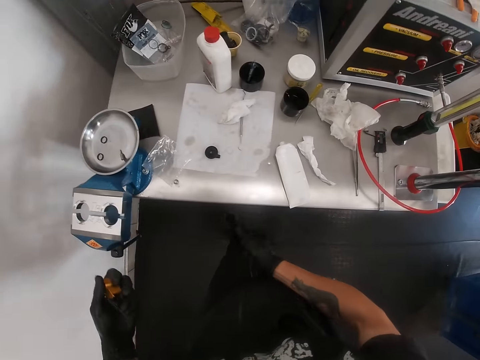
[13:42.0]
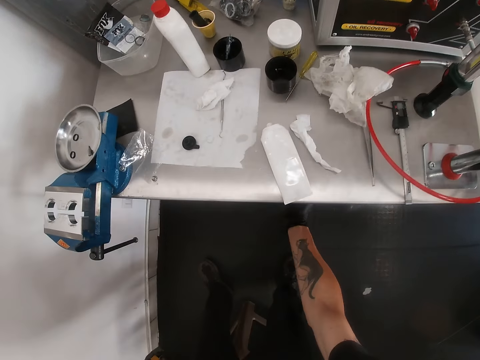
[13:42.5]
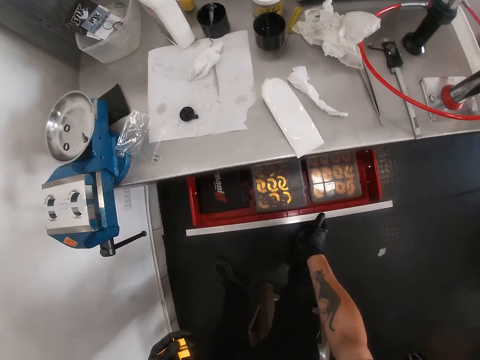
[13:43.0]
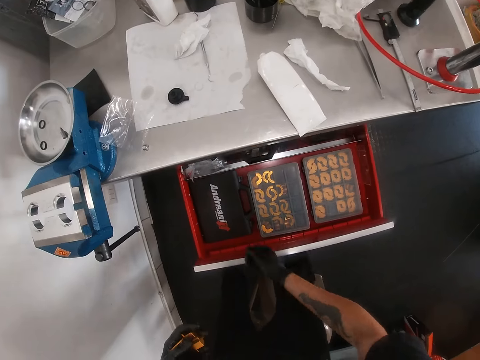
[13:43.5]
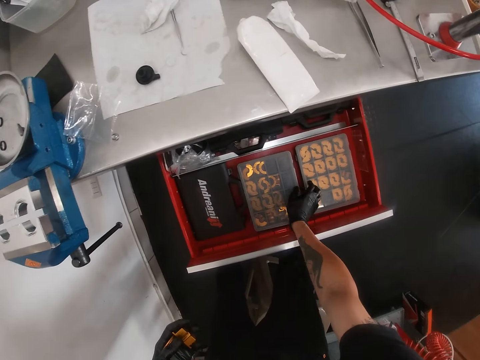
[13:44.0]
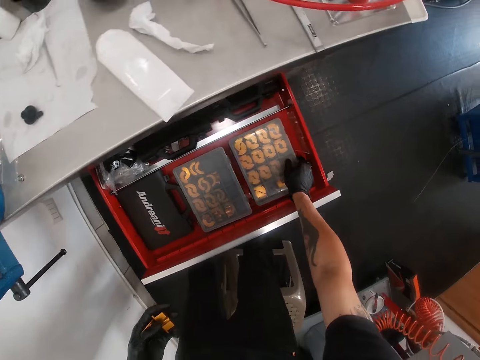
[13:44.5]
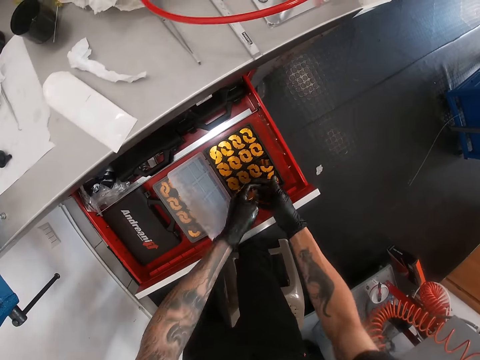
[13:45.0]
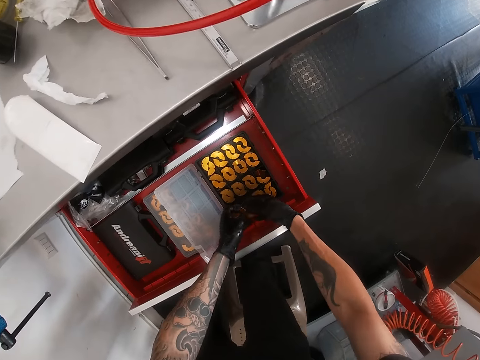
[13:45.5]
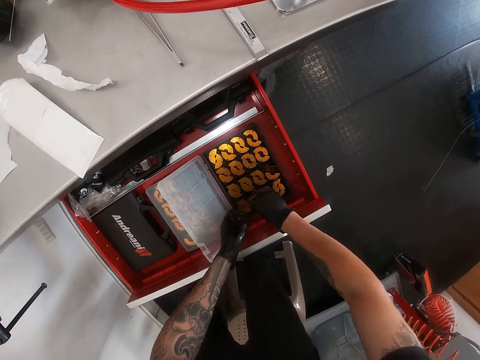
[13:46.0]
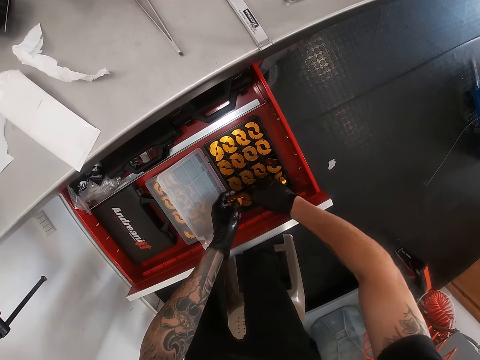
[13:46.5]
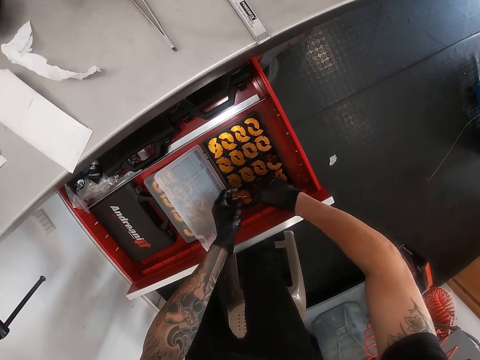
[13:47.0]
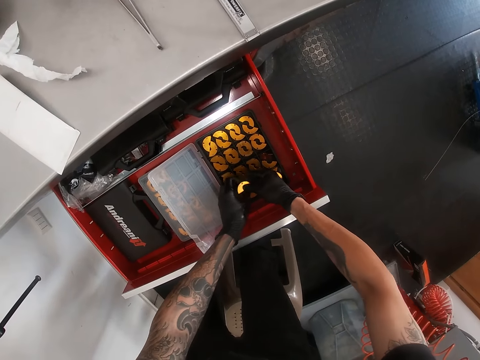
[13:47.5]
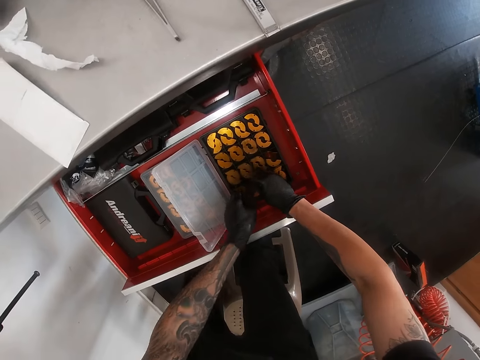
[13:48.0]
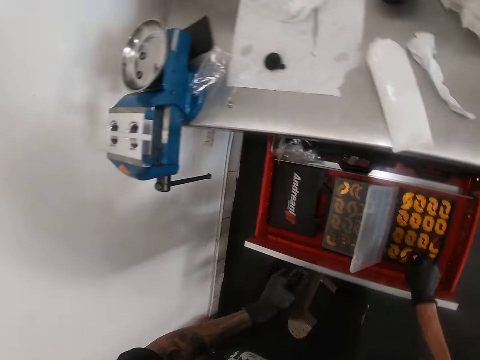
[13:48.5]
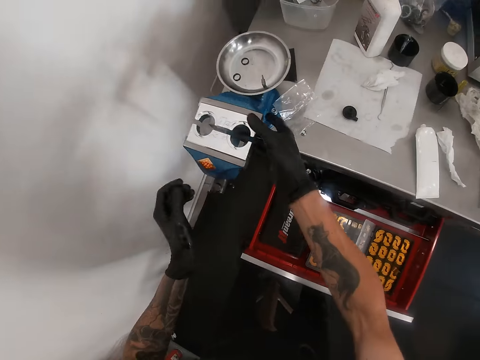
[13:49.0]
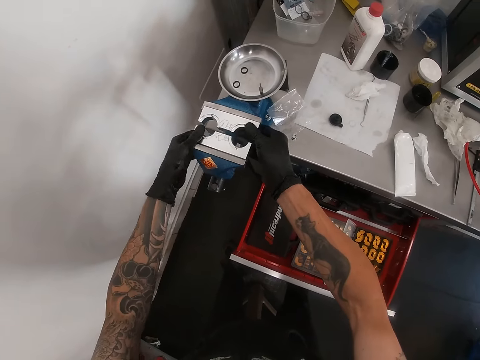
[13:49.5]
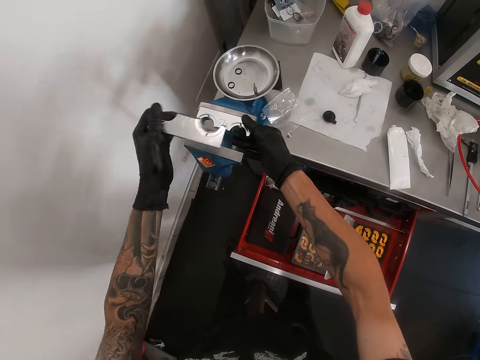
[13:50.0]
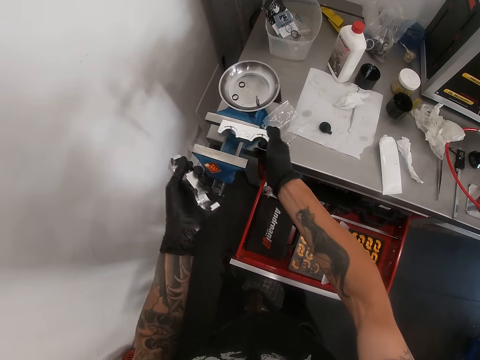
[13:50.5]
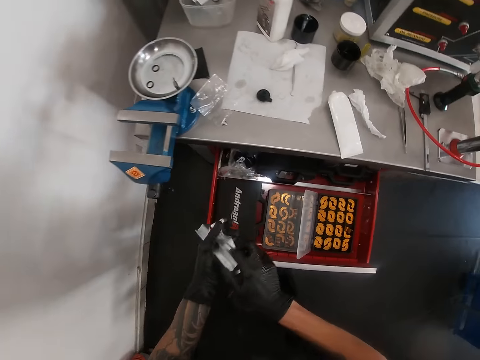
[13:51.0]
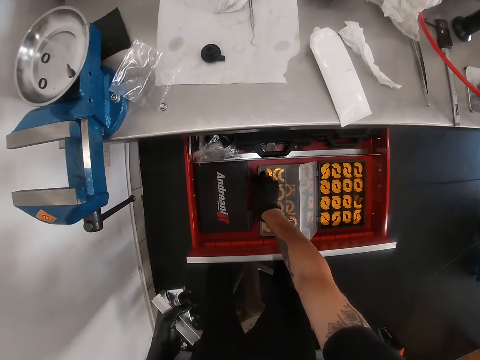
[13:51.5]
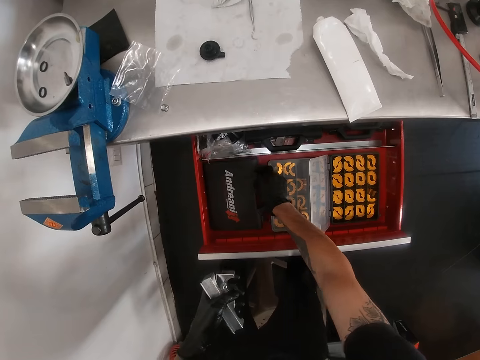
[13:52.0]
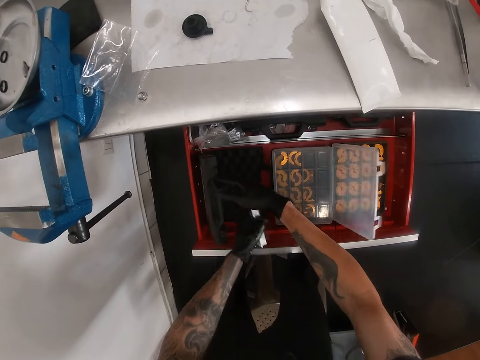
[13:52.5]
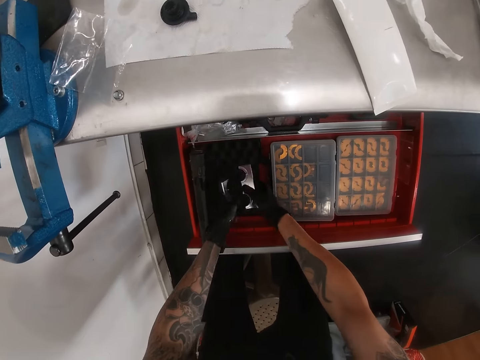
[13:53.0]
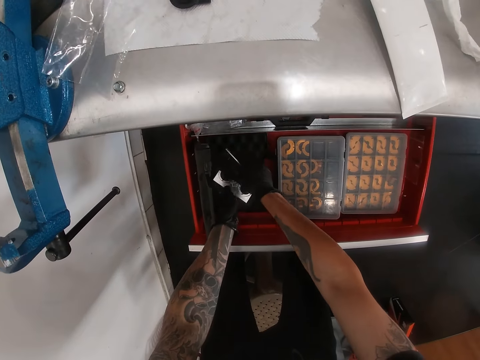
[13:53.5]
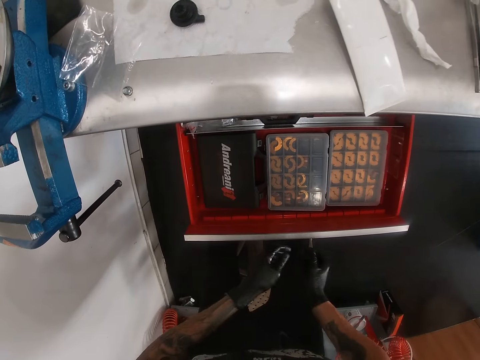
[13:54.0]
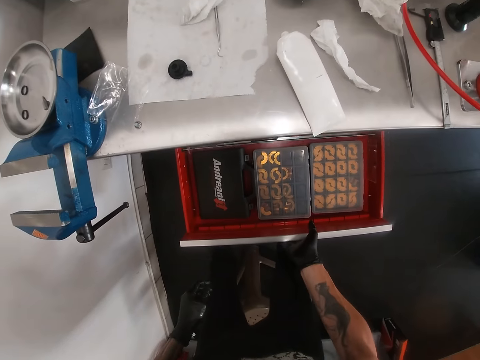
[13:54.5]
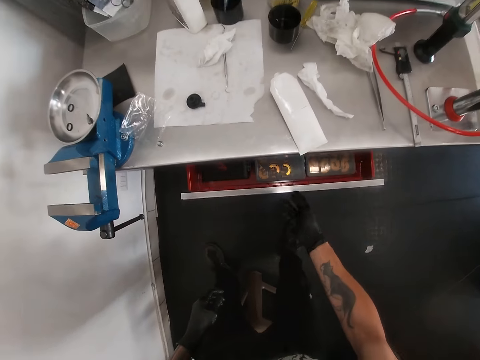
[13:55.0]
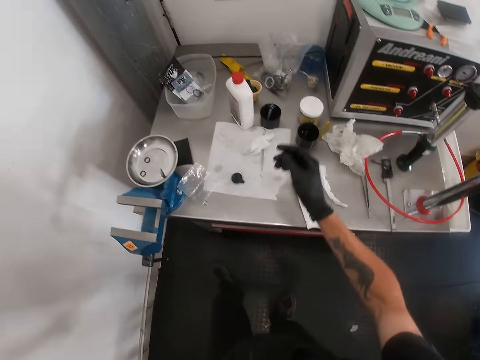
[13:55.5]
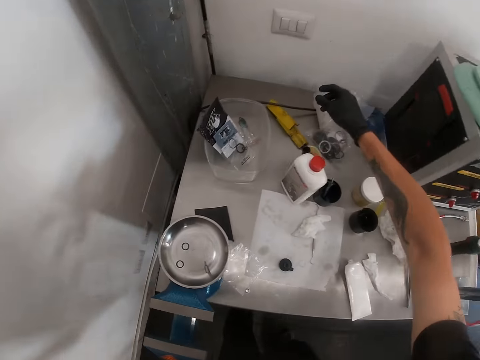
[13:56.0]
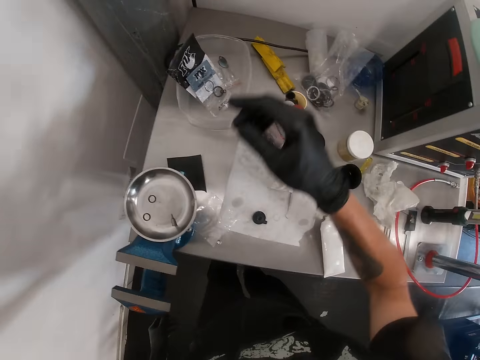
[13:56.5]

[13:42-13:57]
The camera wearer opens a drawer with his right hand. He opens a tool box with his right hand. He places the bench vice clip into the tool box with both hands. He passes the two-piece clamp screw in his right hand to his left hand. He drops the two-piece clamp screw in his right hand in the clamp screw case. He passes the two-piece clamp screw in his right hand to his left hand. He drops the two-piece clamp screw in his right hand in the clamp screw case. He holds the steel hard jaw on the table with his right hand. He removes the steel hard jaw with his left hand from the bench vise. He removes the steel hard jaw with his right hand from the bench vise. He passes the steel hard jaw in his right hand to his left hand. He opens the tool box in the drawer with his right hand. He passes the steel hard jaw in his left hand to his right hand. He drops the steel hard jaw in his left hand in the tool box. He drops the steel hard jaw in his right hand in the tool box. He closes the tool box in the drawer with his right hand. He closes the drawer with his right hand. He pulls the drawer.

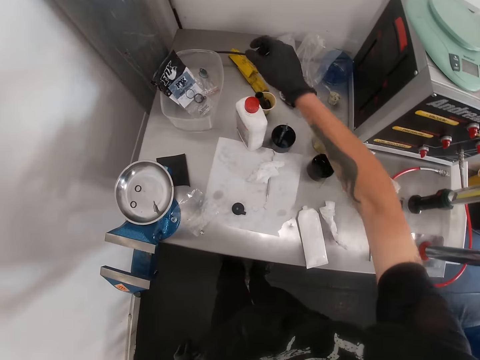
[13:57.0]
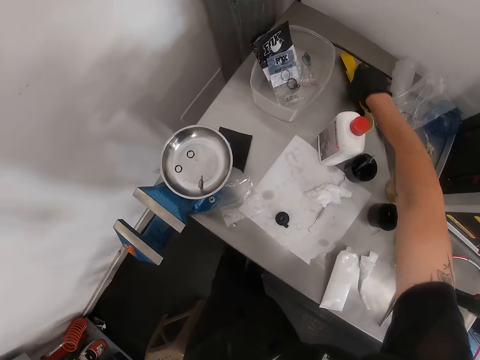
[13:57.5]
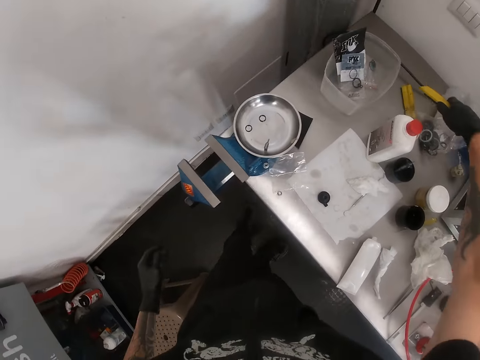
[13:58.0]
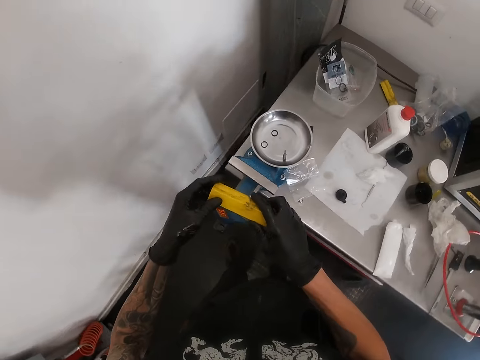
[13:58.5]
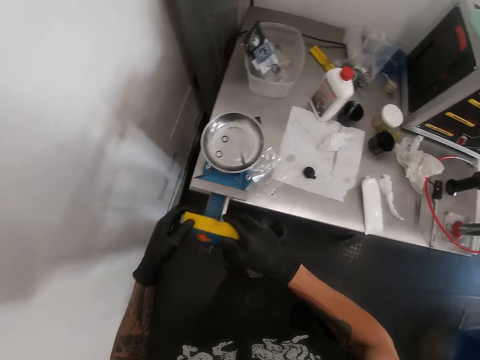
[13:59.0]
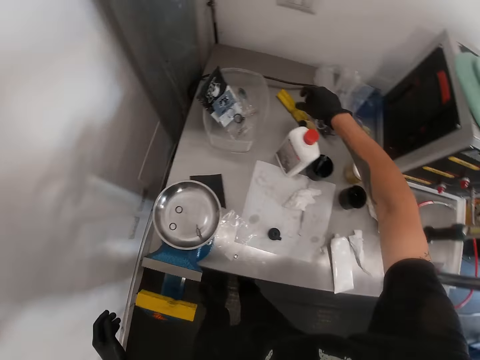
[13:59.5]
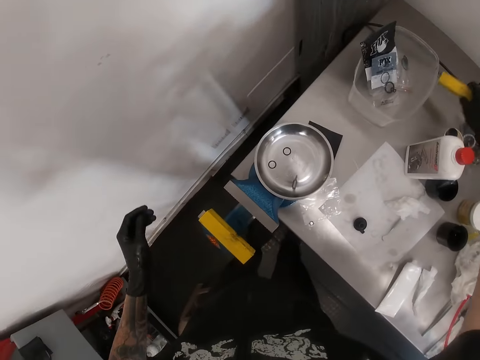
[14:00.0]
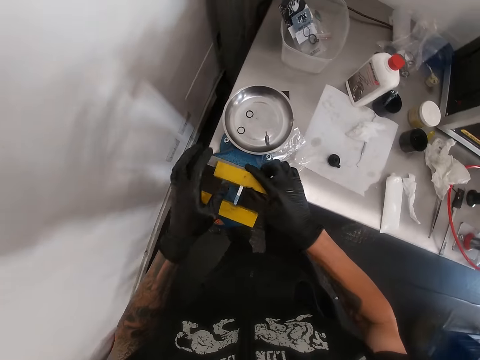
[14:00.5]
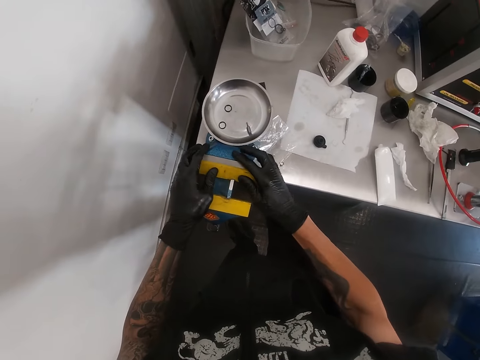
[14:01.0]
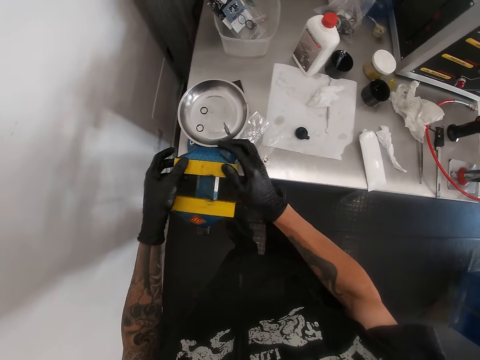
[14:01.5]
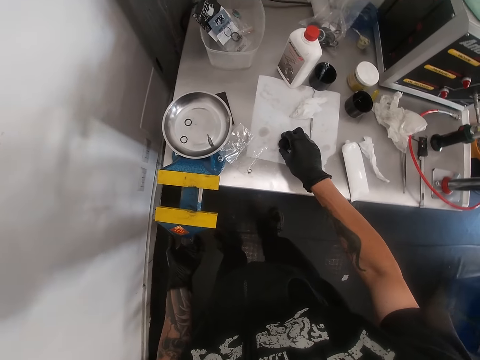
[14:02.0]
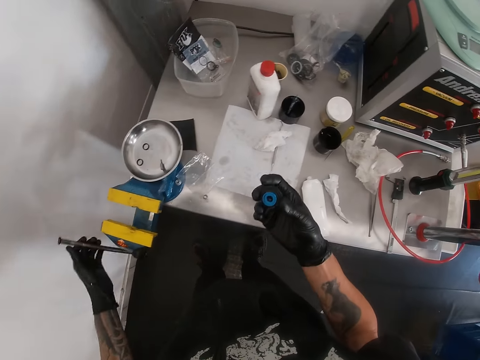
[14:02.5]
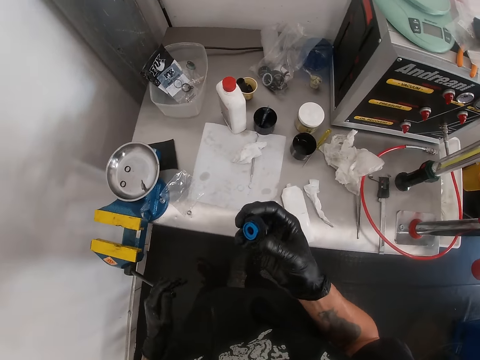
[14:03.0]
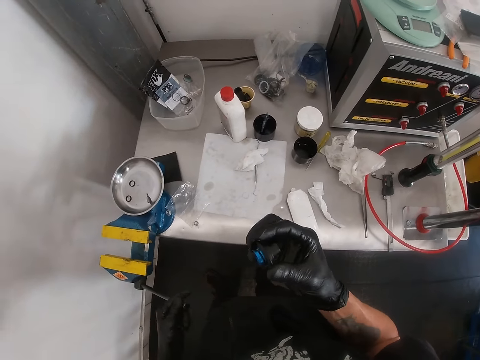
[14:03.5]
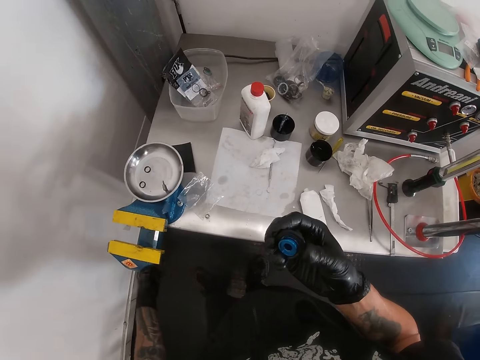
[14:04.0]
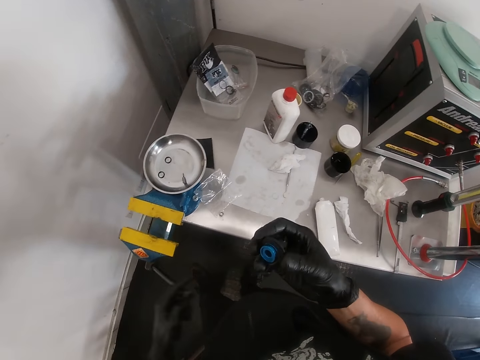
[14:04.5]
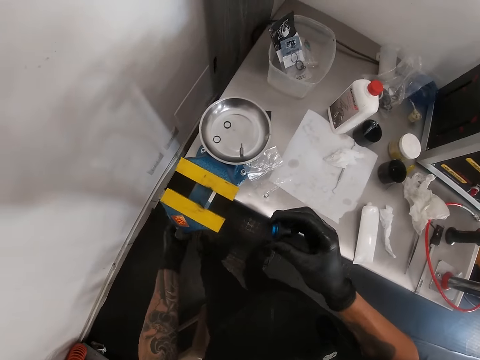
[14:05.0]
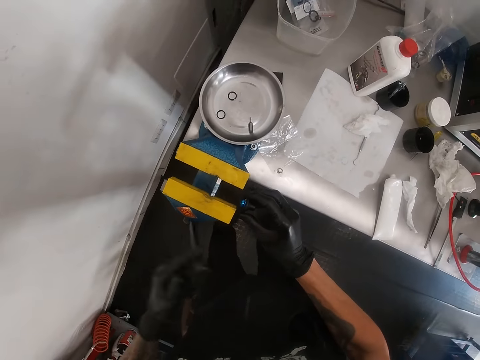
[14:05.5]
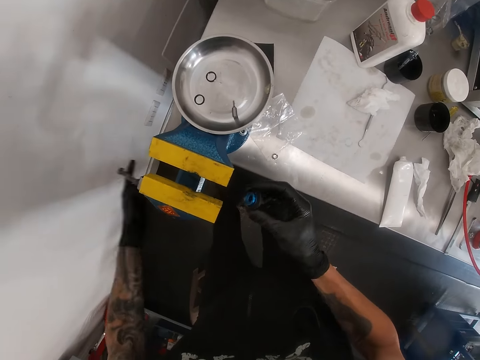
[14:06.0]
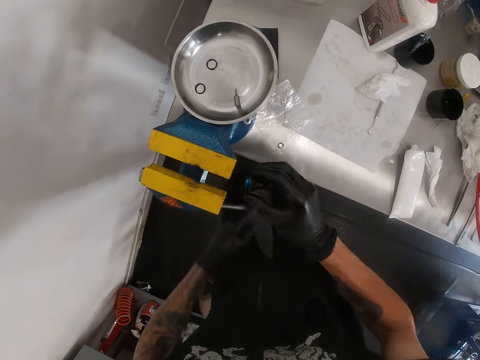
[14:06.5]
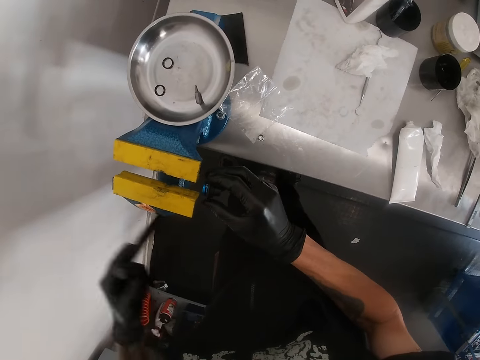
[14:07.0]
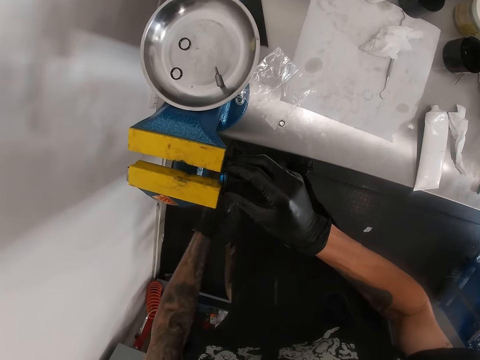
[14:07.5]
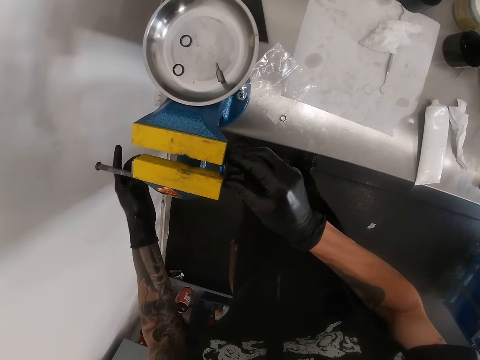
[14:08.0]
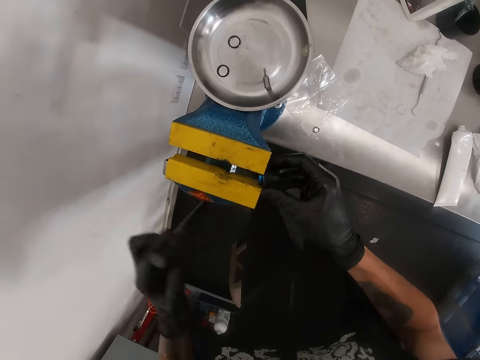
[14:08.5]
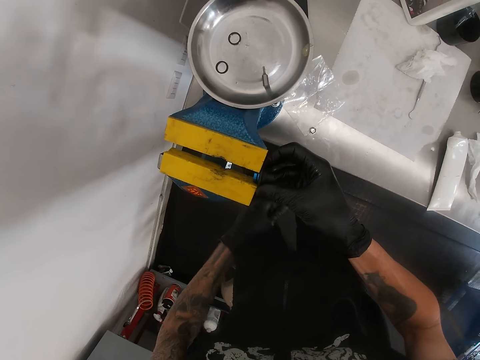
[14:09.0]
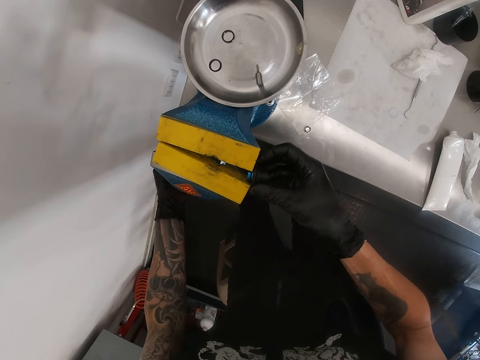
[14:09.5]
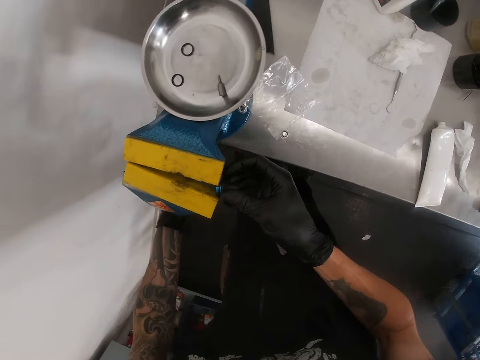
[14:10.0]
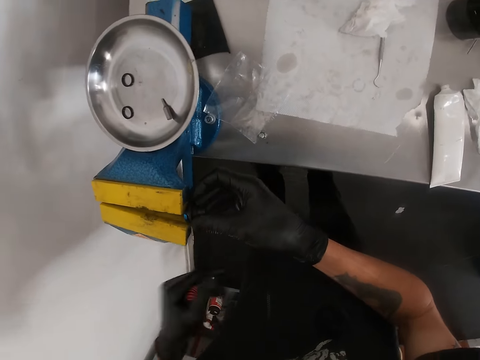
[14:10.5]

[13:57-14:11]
The camera wearer picks a jaw pad from the table with his right hand. He fixes the jaw pad on the bench vise with both hands. He drops the weigh scale metal. He picks a jaw pad from the table with his right hand. He fixes the jaw pad on the bench vise with both hands. He drops the weigh scale metal. He drives the bench vise handle with his left hand. He picks the scribing tool from the table with his right hand. He rotates a weigh scale machine. He holds the scribing tool in his right hand between the jaw pad. He places something on the weigh scale. He rotates the weigh scale machine.
